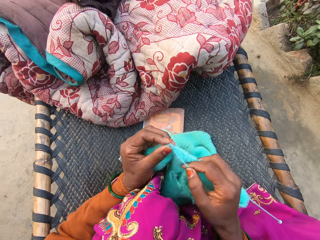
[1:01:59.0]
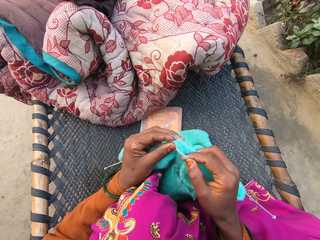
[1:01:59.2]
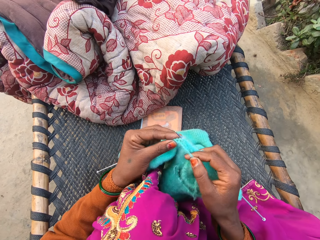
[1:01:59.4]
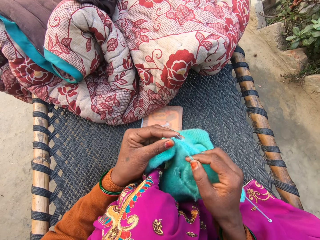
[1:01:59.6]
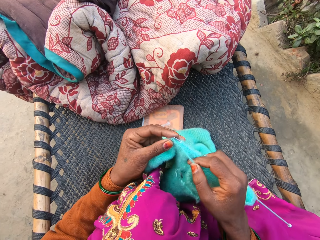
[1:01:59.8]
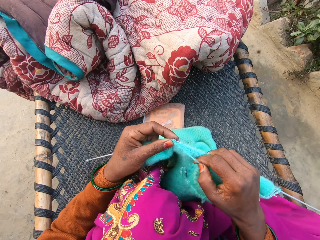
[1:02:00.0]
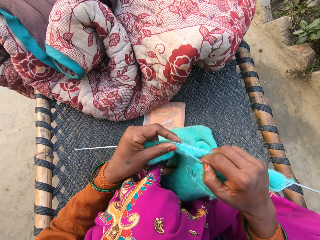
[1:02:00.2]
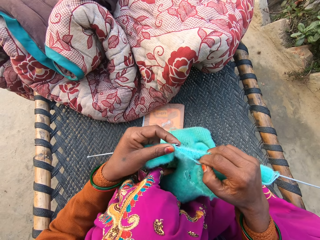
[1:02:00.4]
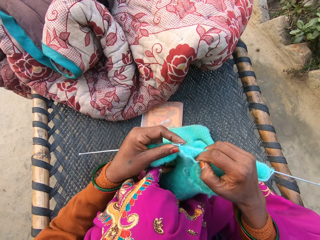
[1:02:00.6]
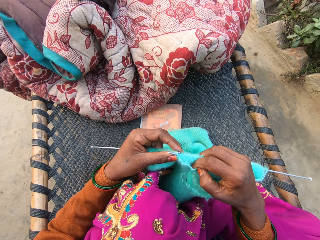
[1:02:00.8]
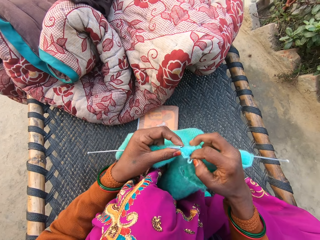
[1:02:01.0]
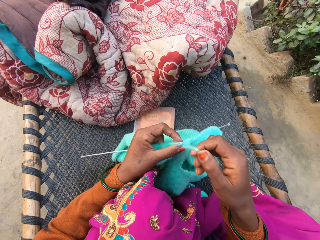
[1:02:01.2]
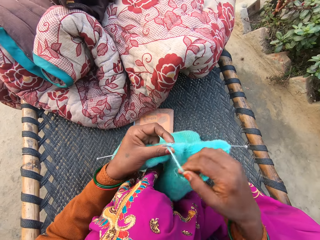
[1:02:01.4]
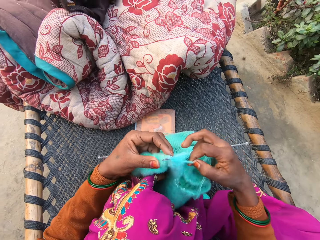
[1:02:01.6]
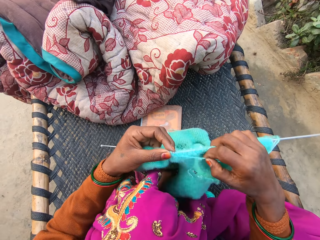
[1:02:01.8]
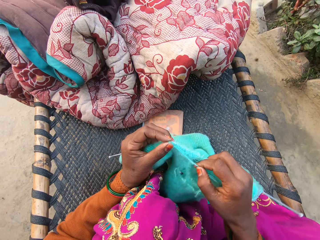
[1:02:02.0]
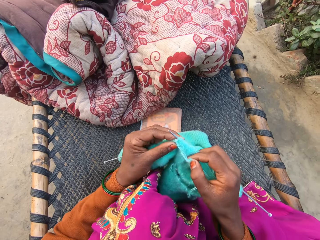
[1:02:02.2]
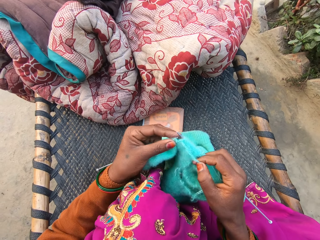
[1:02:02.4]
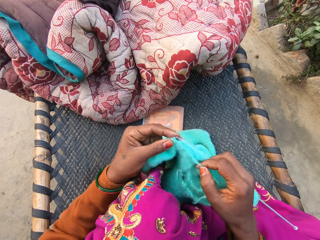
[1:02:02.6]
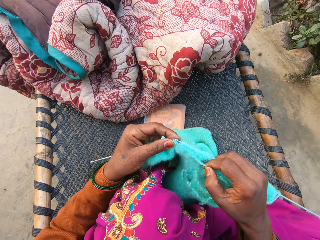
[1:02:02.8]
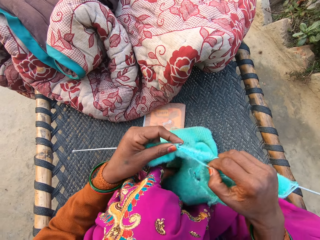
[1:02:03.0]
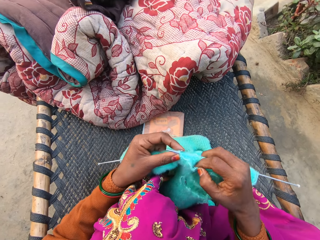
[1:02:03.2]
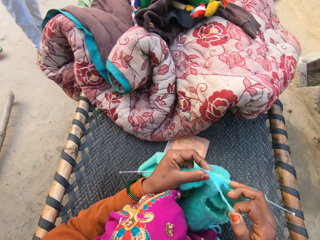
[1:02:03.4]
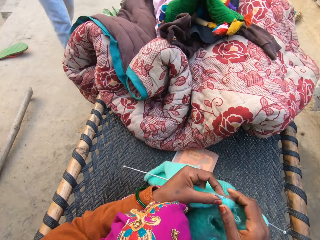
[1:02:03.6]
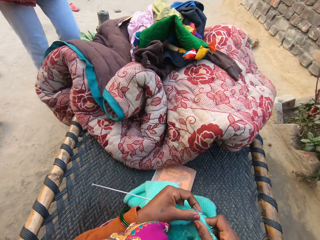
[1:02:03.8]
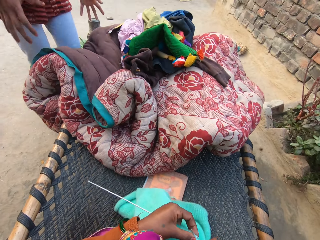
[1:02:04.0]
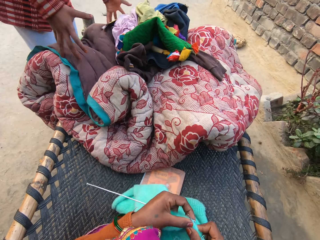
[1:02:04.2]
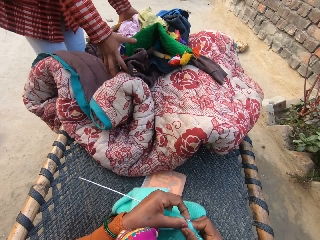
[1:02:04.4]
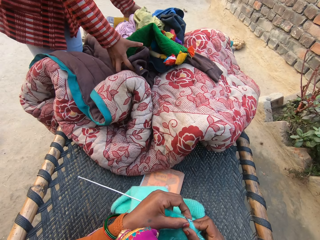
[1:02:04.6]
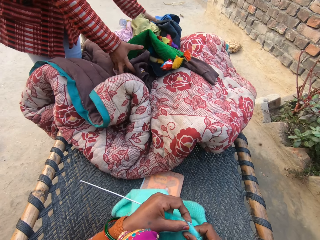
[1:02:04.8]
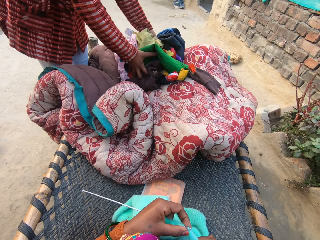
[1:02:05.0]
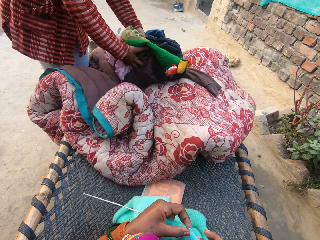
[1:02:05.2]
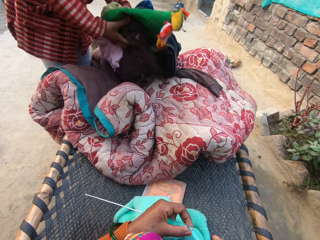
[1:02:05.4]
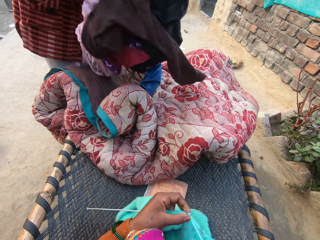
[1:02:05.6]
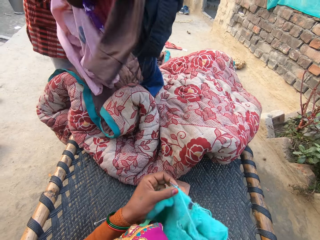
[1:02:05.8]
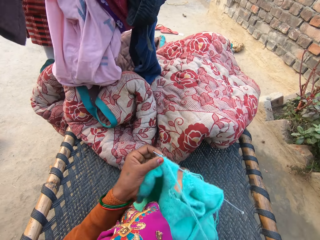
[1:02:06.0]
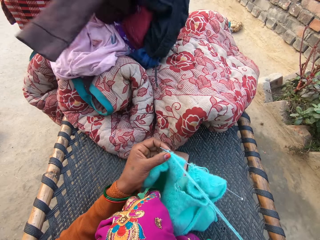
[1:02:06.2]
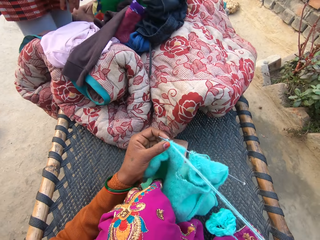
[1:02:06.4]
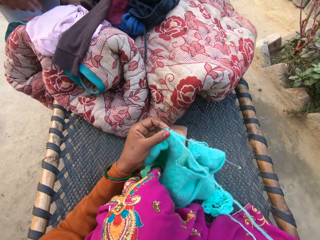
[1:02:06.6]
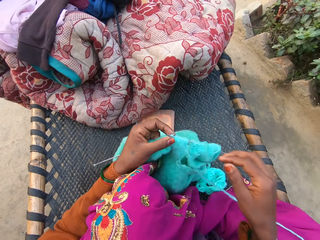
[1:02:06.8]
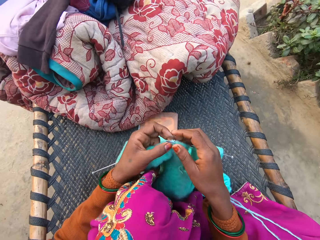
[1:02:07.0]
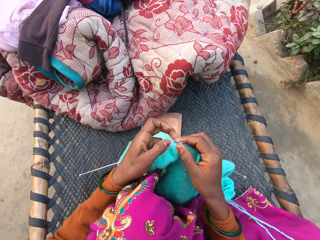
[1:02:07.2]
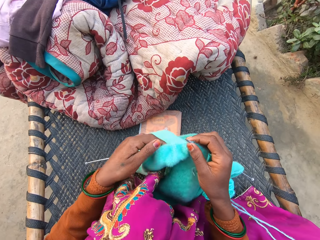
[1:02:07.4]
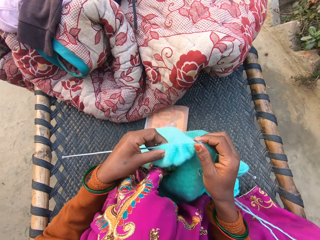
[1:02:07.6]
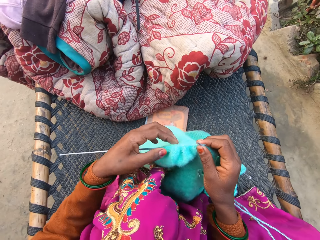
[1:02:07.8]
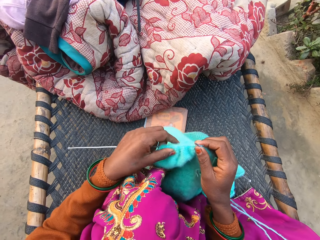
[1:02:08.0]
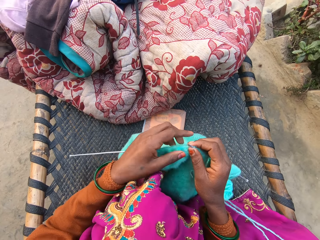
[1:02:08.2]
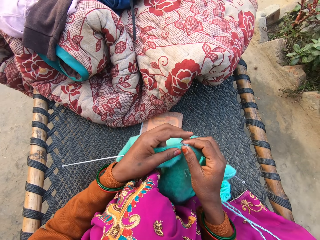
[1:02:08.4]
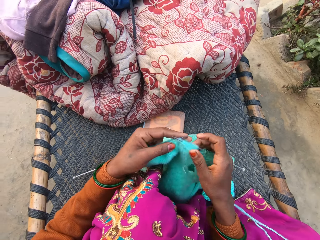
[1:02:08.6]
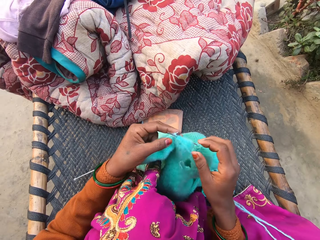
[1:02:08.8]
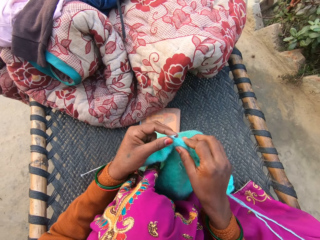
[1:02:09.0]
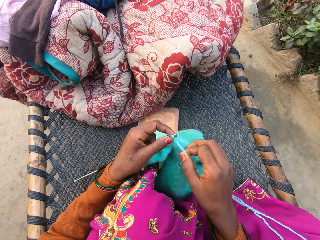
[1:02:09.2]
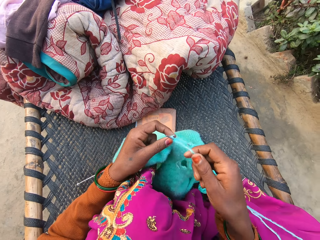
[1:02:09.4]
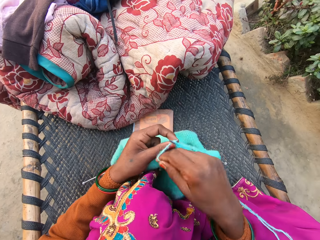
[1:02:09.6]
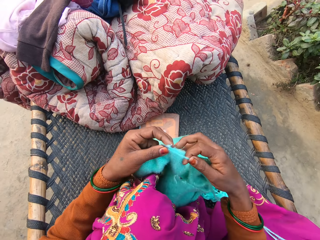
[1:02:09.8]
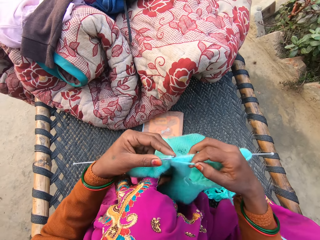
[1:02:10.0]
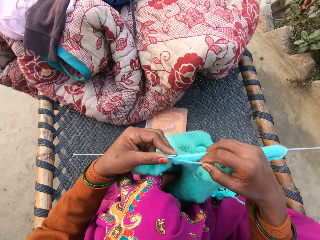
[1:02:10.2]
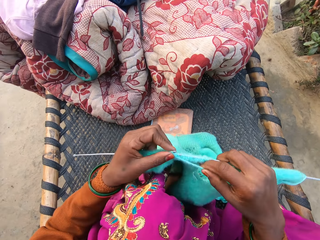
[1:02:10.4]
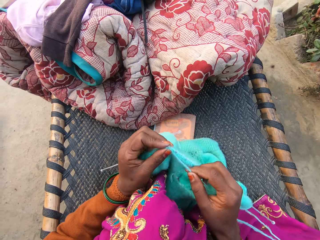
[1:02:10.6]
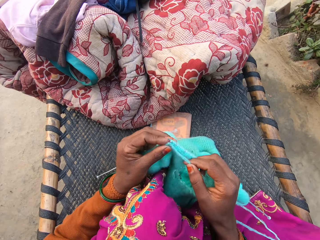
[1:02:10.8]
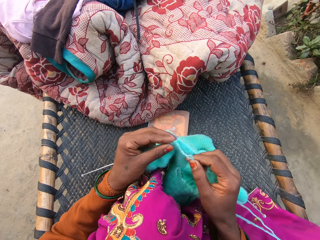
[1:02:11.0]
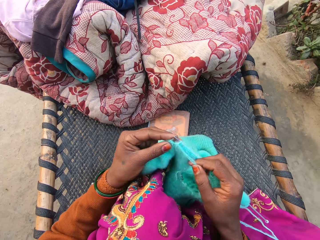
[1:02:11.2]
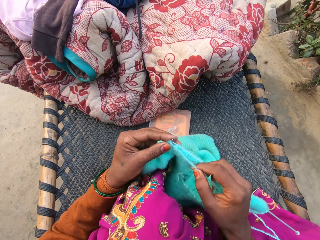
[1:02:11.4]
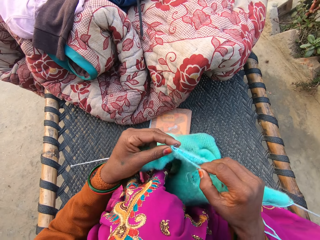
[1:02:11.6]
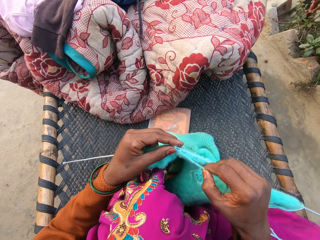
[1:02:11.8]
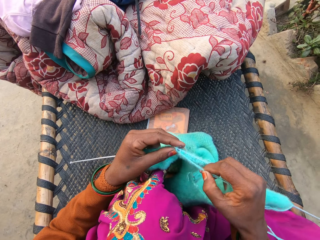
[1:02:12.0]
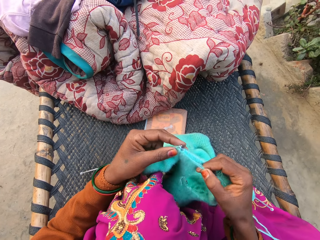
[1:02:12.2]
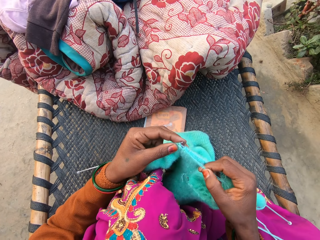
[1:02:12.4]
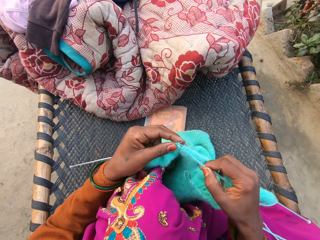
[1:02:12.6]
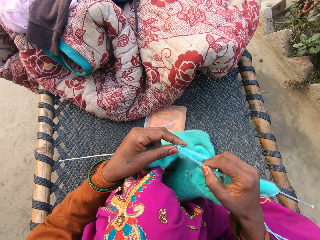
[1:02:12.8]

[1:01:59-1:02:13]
The camera wearer turns round the thread. They knit a woolen cloth. They turn round the thread. They interact with a woman. The woman bends. The woman scatters a piece of clothing on a mat with both hands. The camera wearer picks up clothes. They drop the clothes. They push the woolen cloth. They turn round the thread. They knit the woolen cloth.

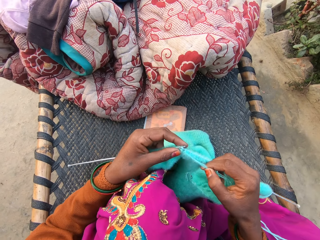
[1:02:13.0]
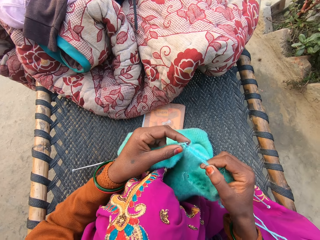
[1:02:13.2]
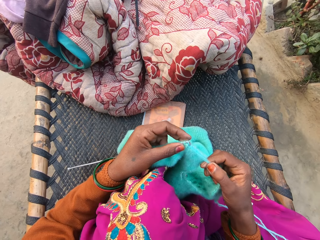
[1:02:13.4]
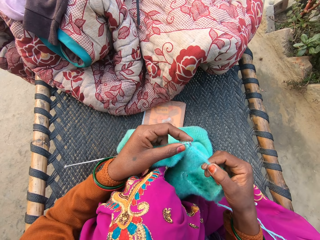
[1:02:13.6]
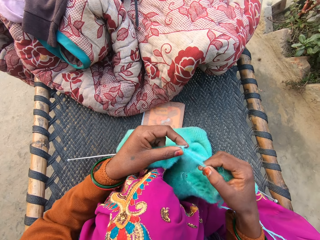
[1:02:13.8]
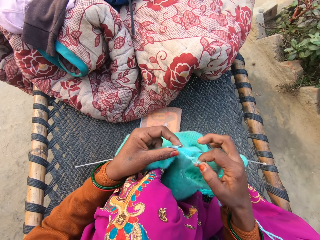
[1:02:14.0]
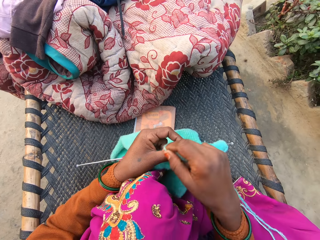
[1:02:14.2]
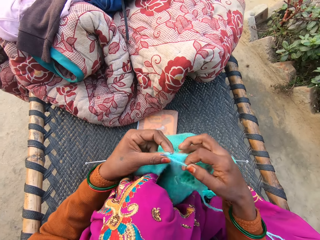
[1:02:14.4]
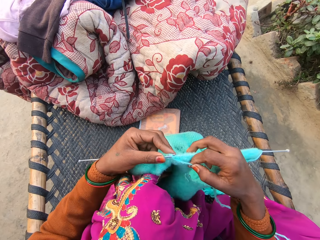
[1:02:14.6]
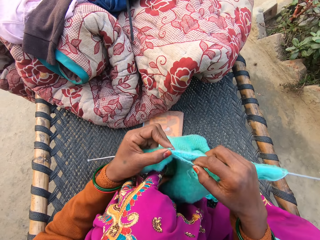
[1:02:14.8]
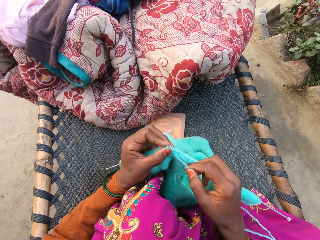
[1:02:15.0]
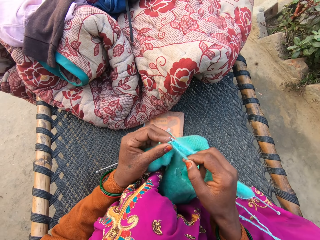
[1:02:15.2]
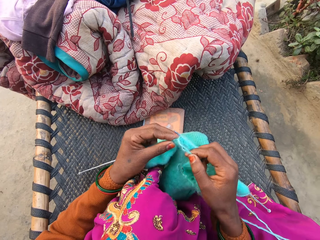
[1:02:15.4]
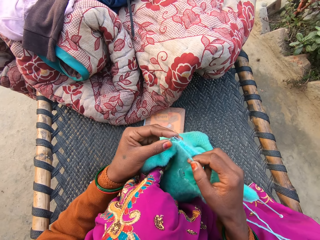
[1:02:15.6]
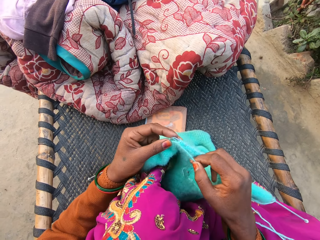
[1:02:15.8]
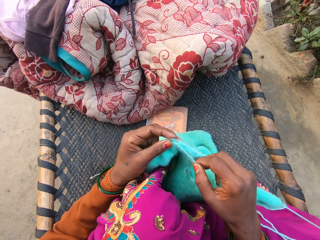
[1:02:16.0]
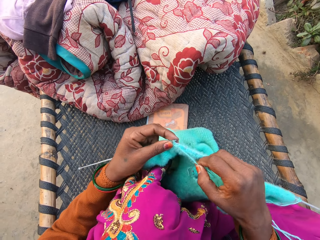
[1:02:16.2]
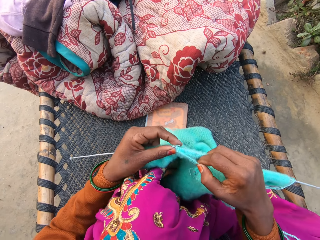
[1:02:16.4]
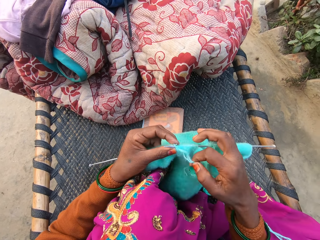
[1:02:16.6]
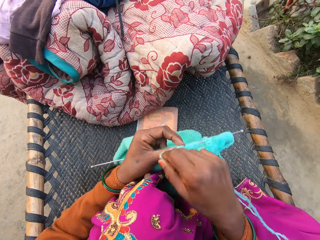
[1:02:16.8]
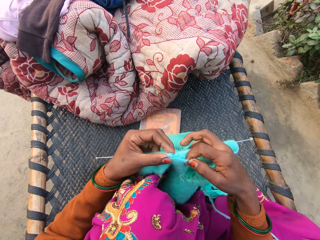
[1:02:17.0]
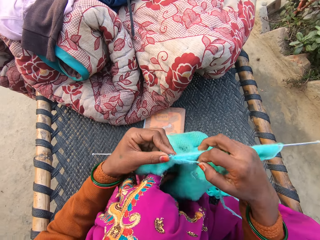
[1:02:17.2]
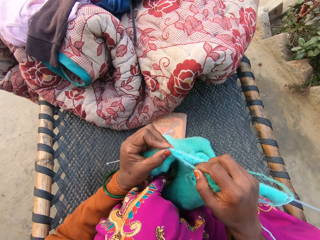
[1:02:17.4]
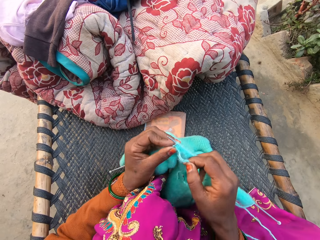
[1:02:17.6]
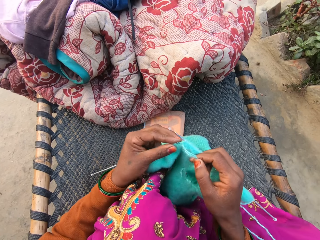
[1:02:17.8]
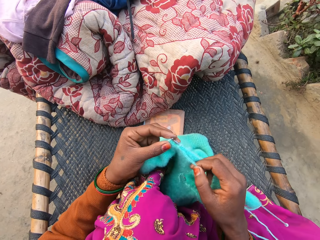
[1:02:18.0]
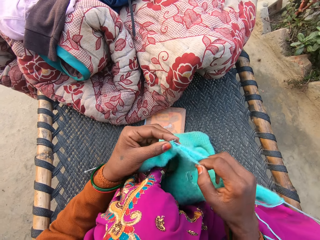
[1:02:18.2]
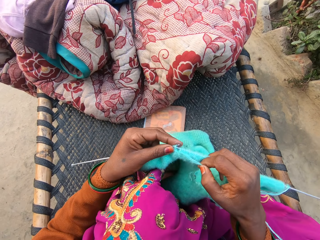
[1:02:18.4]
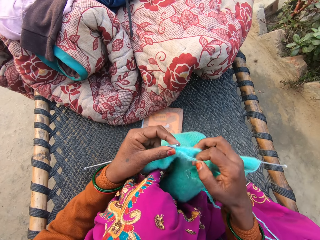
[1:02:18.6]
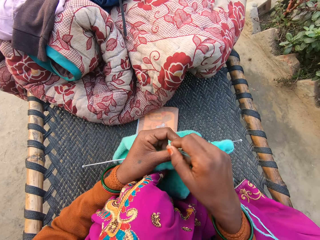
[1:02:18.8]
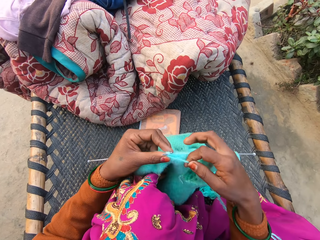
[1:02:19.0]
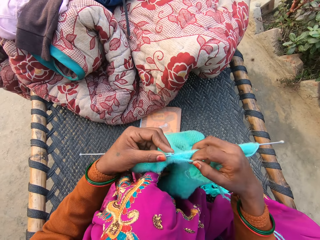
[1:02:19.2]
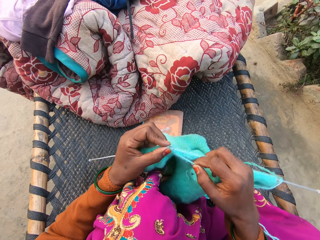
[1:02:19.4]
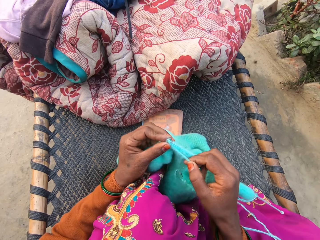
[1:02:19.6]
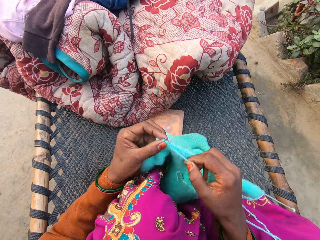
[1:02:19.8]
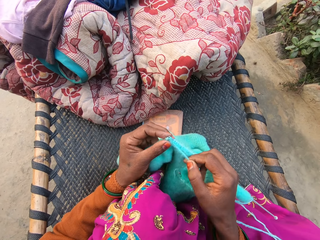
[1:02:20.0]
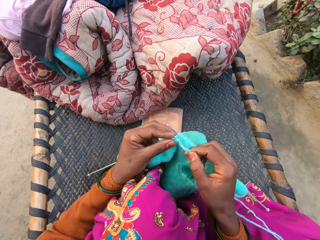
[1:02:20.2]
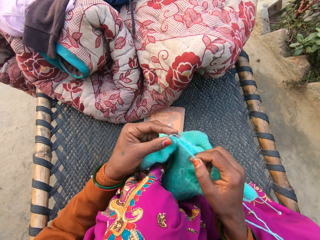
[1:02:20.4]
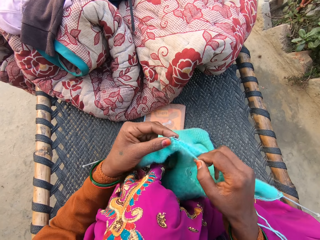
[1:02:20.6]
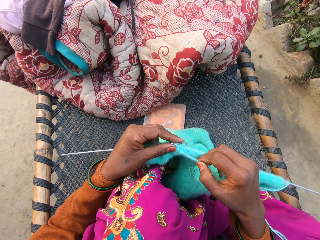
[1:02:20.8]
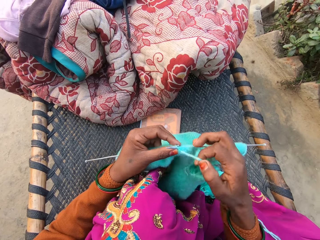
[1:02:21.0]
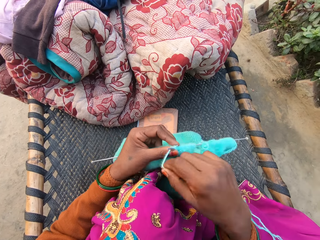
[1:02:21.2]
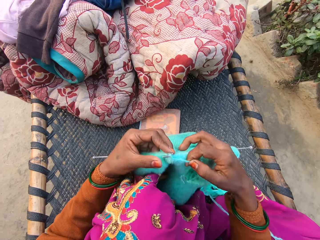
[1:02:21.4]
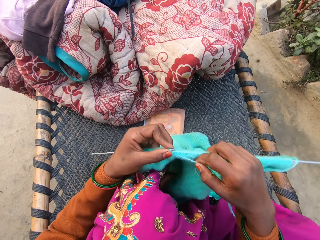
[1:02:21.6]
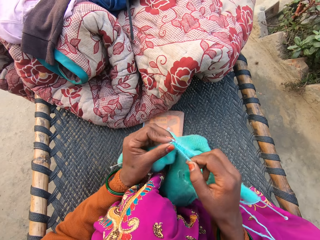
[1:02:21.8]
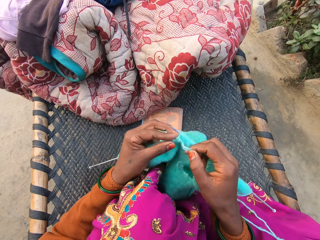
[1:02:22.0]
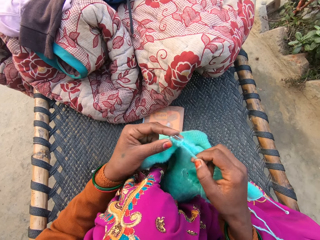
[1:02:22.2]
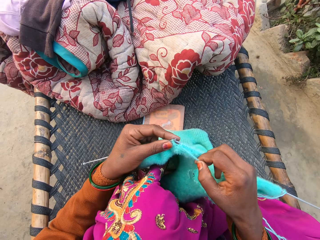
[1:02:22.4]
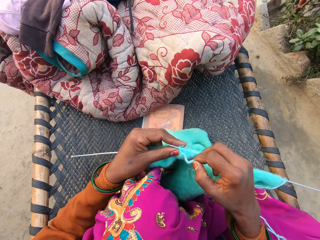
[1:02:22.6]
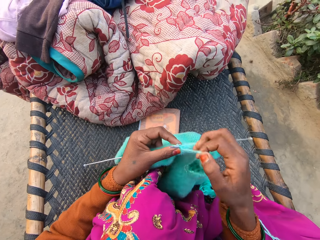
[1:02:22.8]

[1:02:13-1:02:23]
The camera wearer turns round the thread. They knit a woolen cloth. They turn round the thread. They knit the woolen cloth. They turn round the thread. They knit the woolen cloth.
